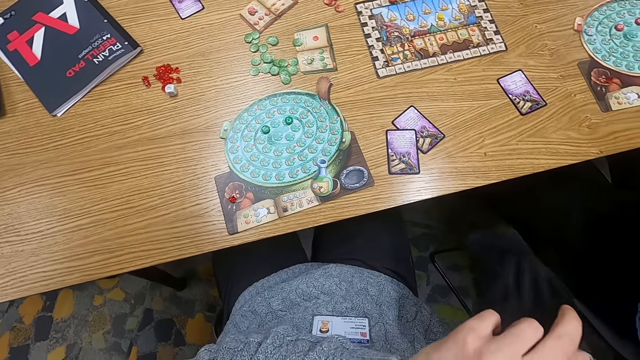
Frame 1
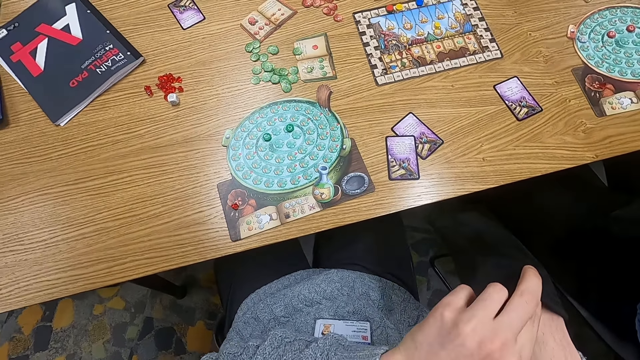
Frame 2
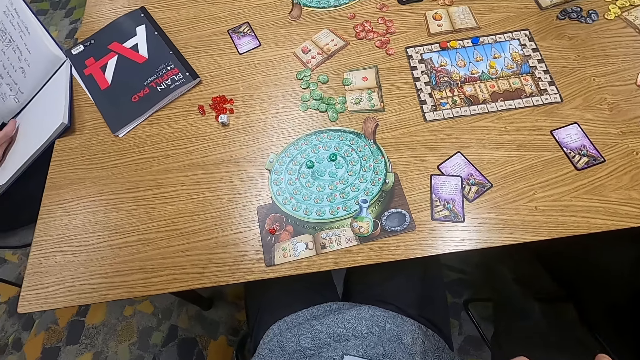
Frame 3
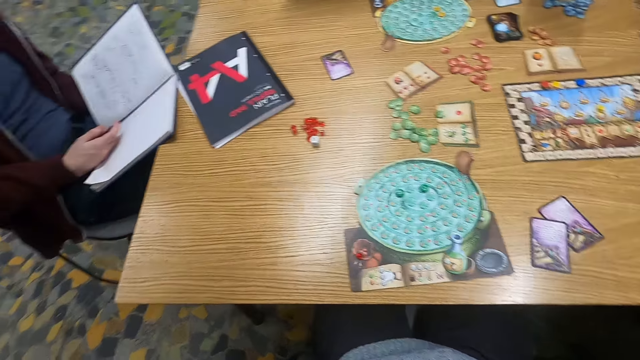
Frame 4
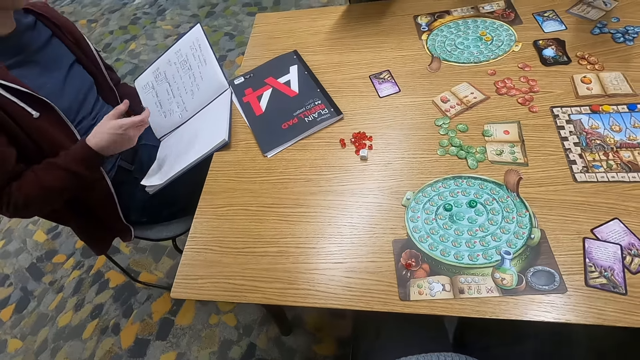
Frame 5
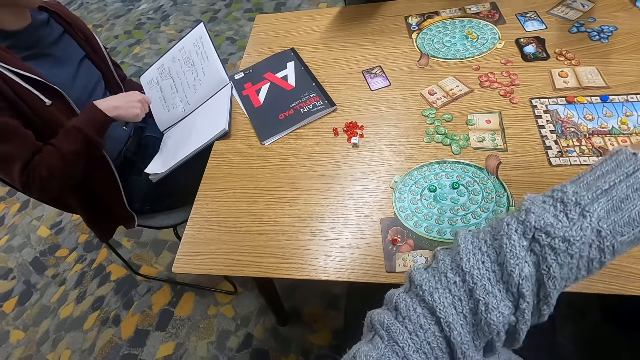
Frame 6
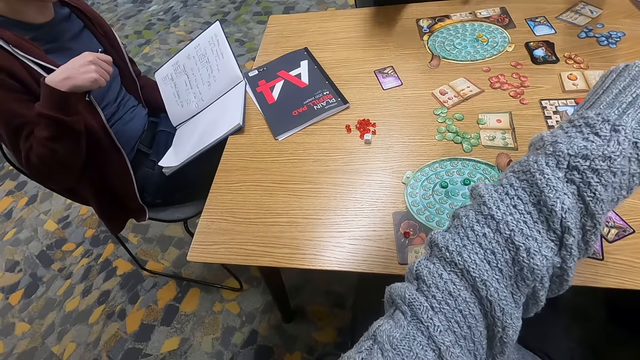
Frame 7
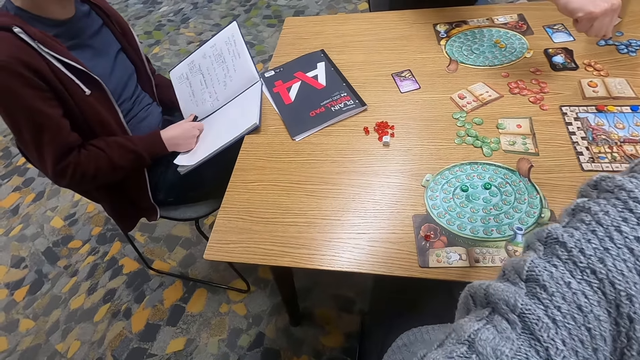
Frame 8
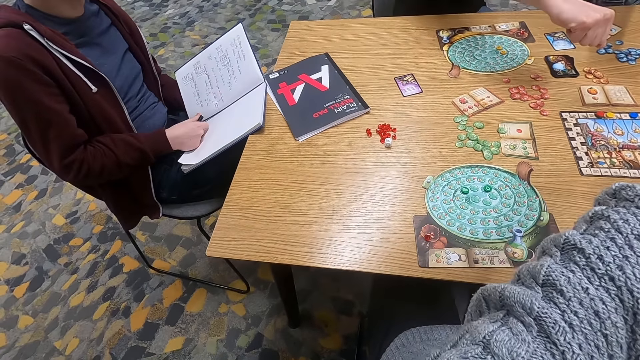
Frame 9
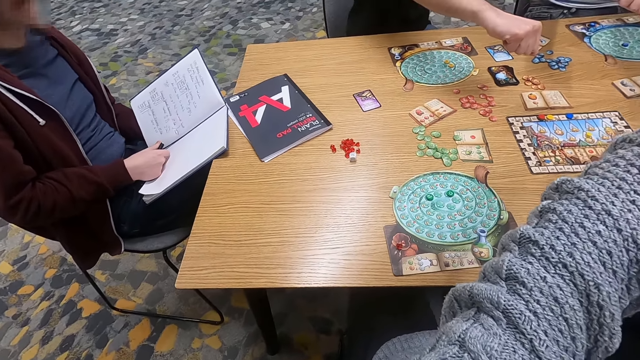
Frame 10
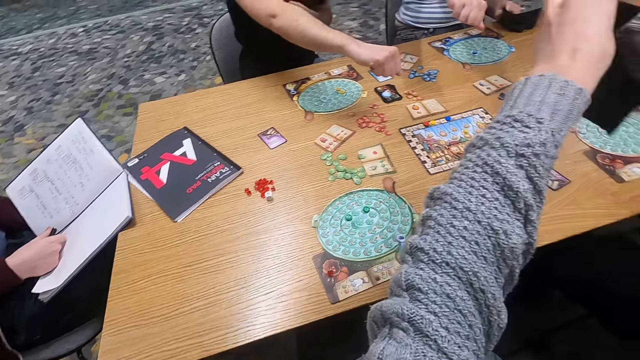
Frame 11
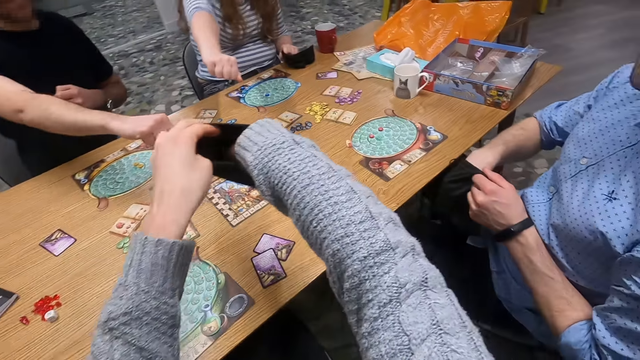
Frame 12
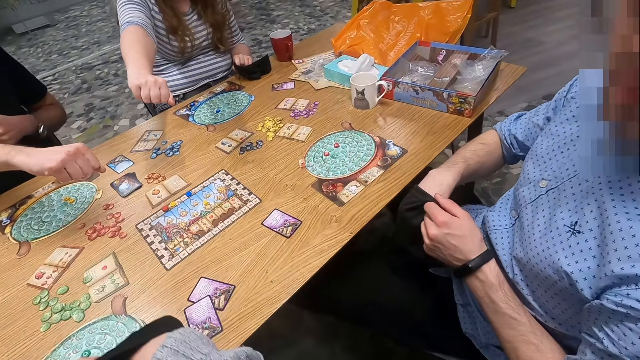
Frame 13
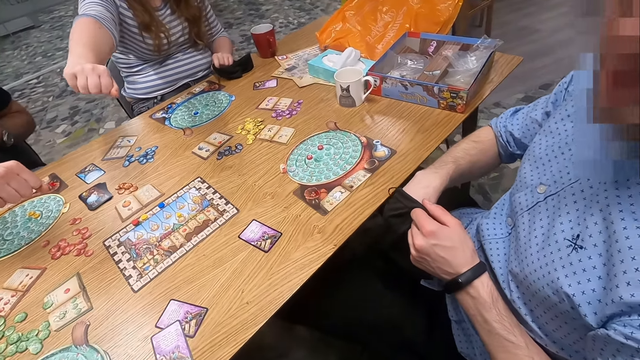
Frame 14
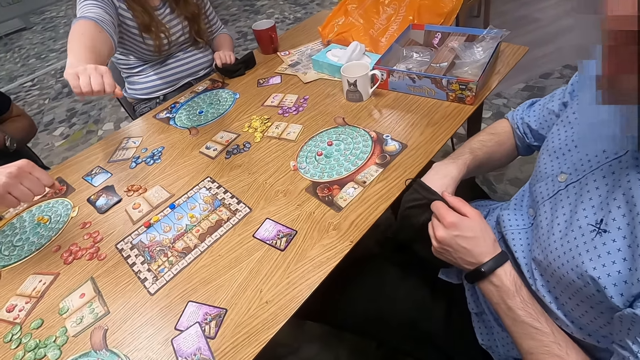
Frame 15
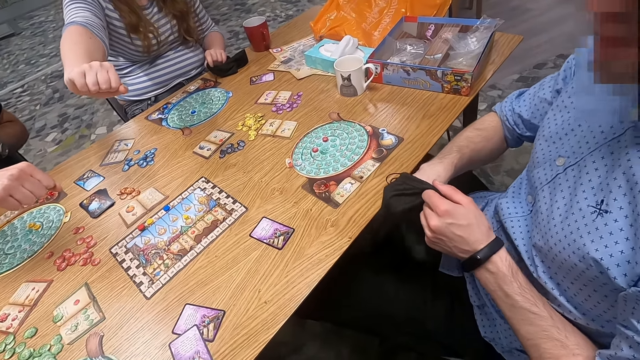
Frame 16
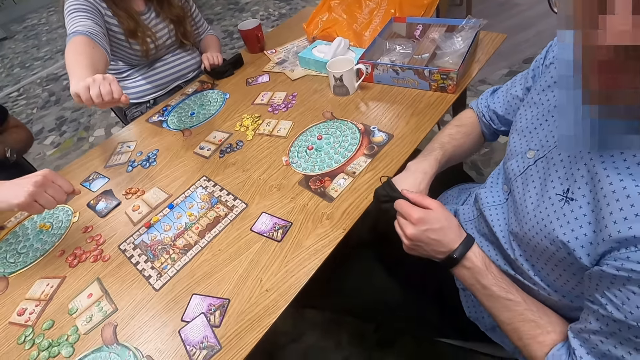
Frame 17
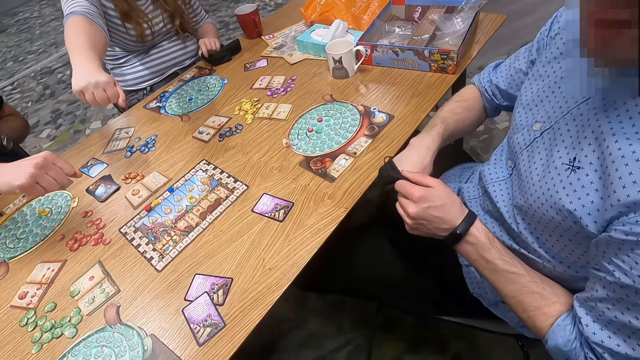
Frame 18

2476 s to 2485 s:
The camera wearer looks around. A man stretches his hand. A woman stretches her hand. The camera wearer holds a bag. Another man places his hand in a bag.

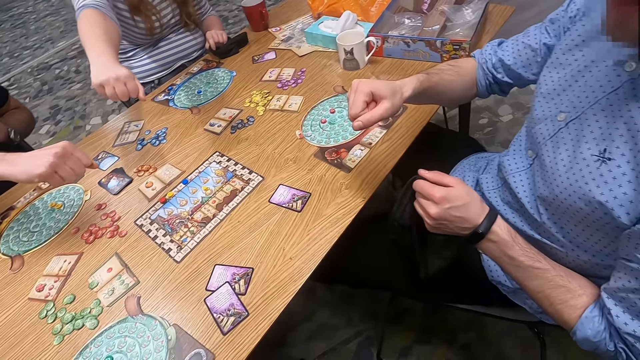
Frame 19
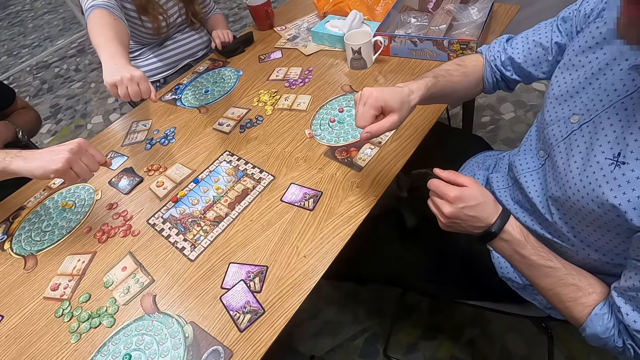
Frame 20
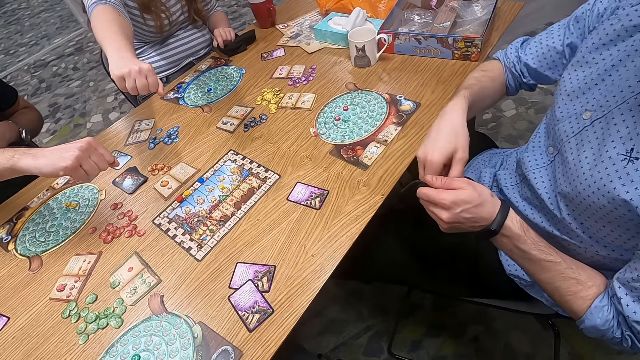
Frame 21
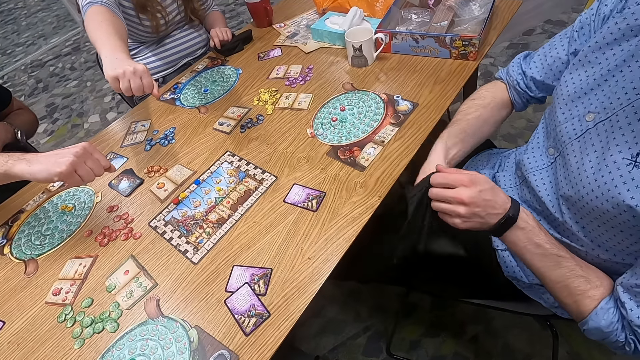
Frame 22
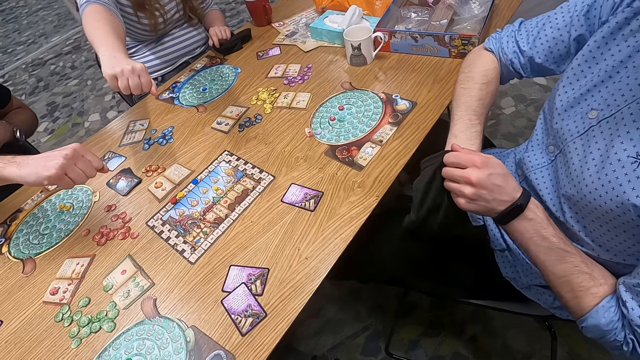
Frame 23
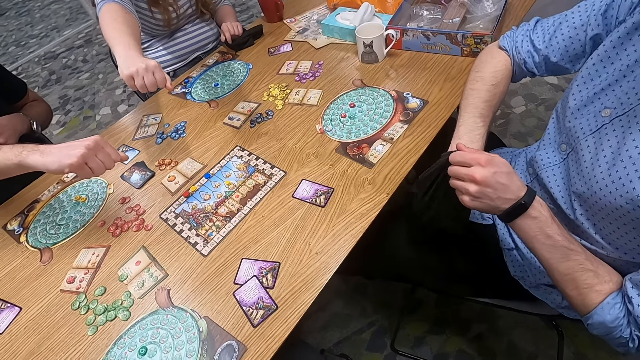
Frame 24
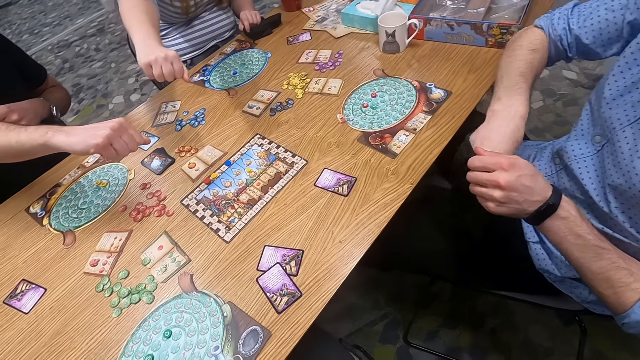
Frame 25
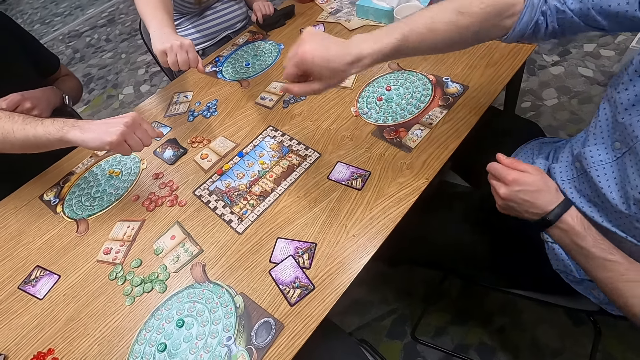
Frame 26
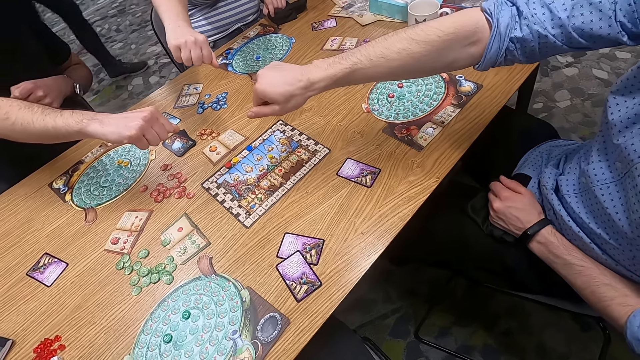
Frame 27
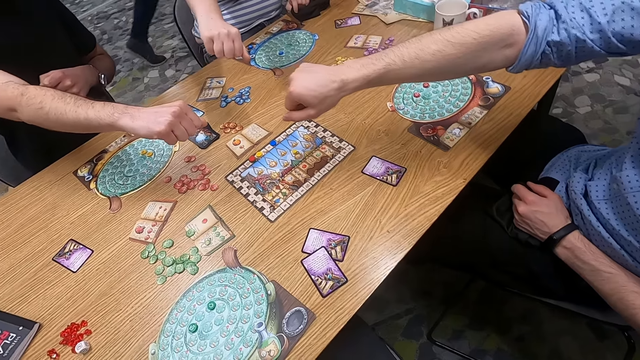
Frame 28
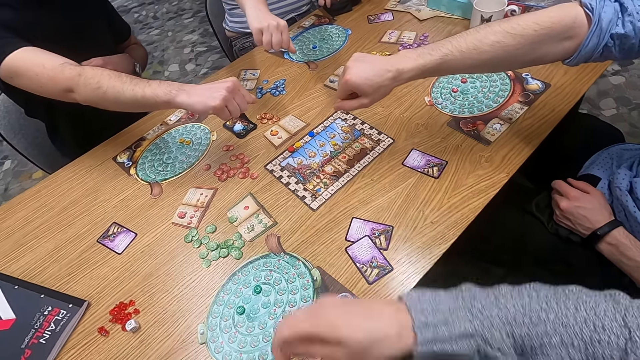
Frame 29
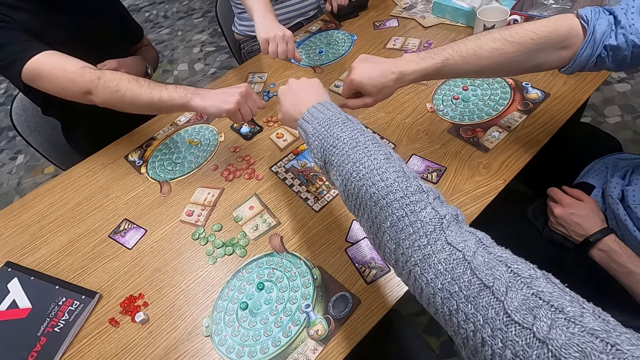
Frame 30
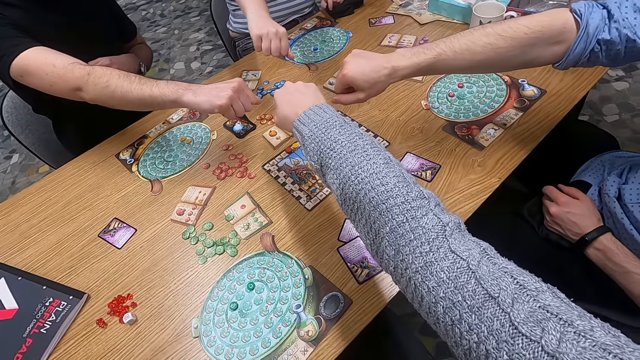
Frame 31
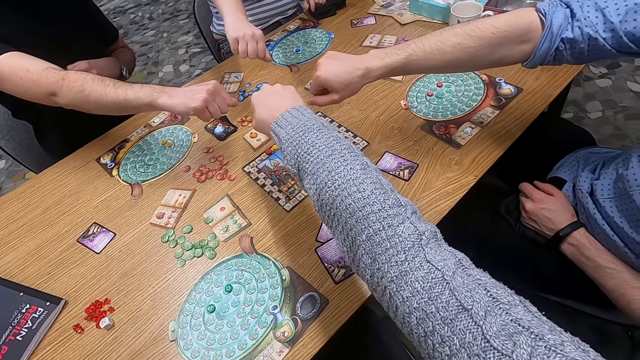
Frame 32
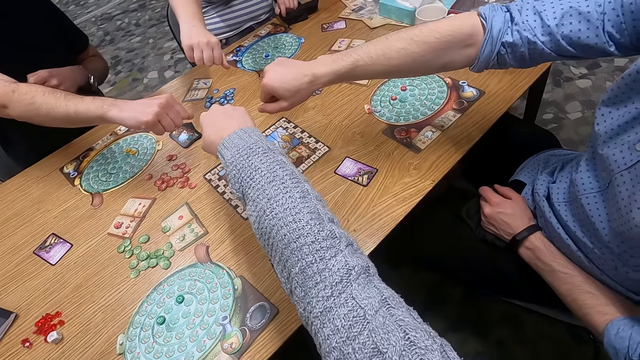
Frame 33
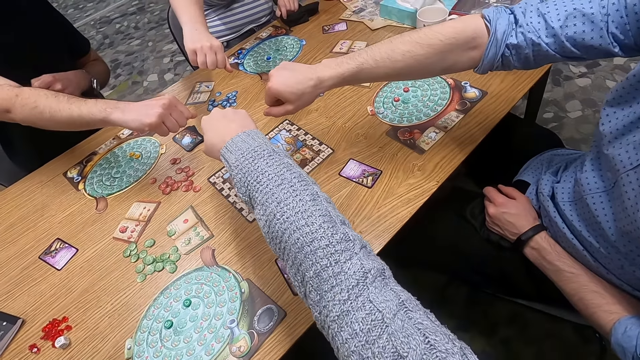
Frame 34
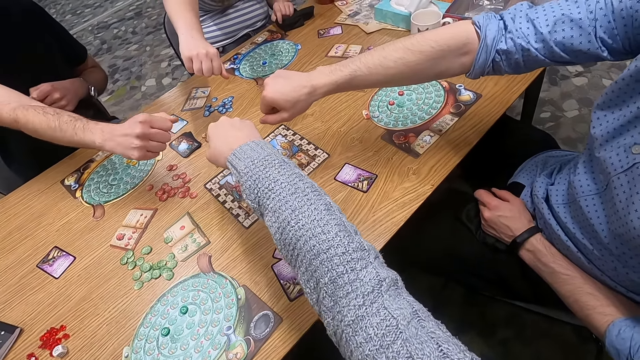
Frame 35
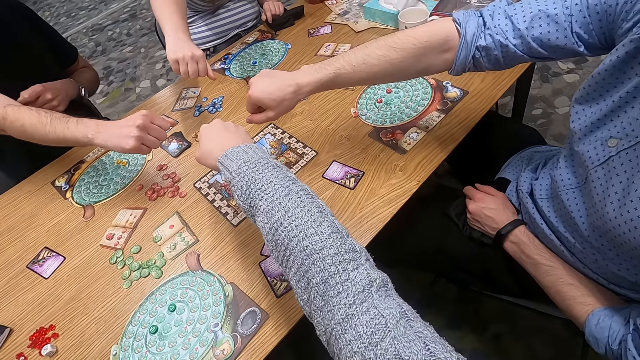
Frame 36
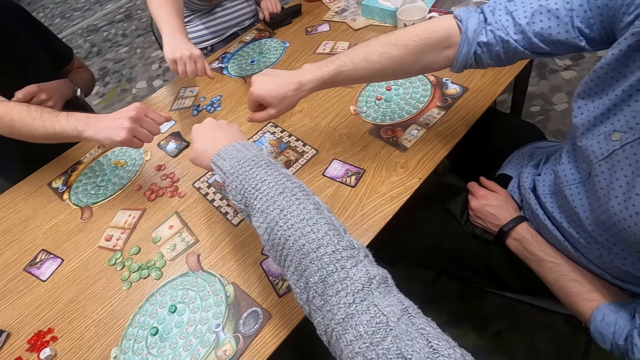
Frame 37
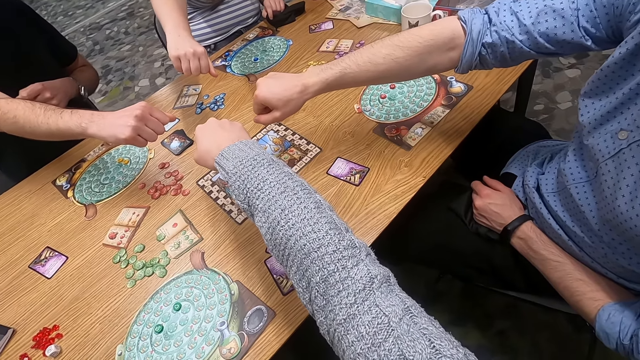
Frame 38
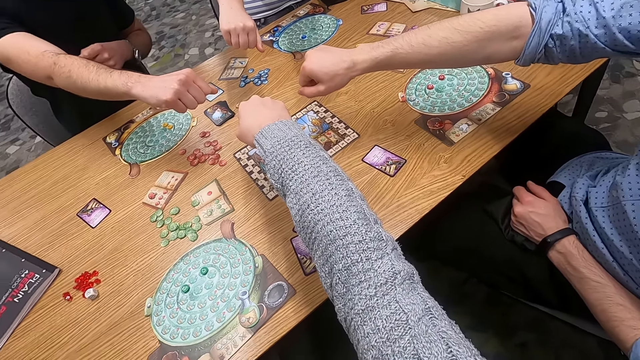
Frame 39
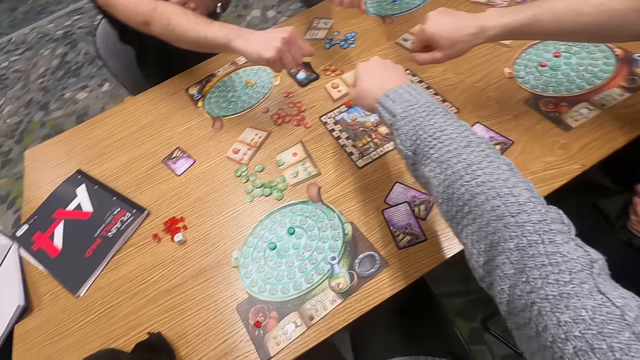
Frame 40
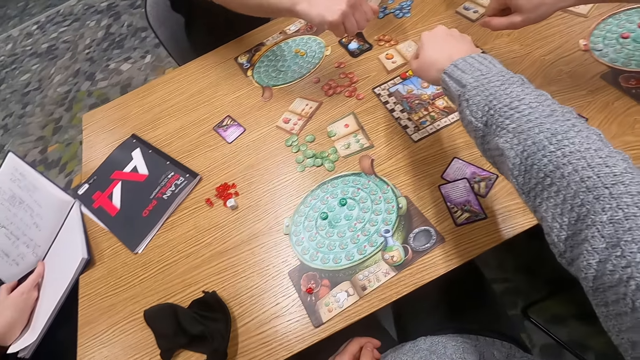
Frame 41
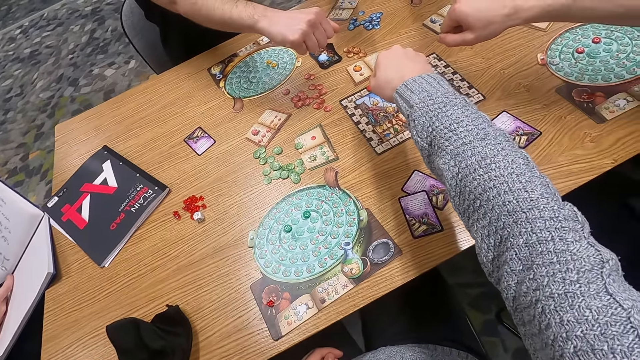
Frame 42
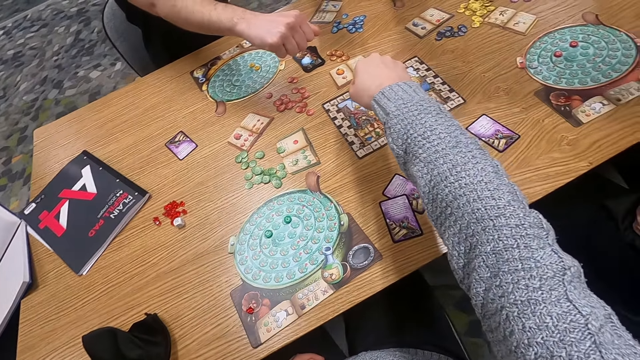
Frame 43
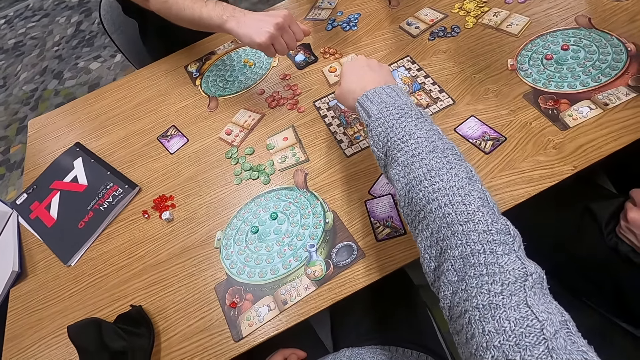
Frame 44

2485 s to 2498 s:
A man folds something. Another man puts something in a bag. The first man holds something. The camera wearer stretches his hand. The other man stretches his hand. The camera wearer looks around.
